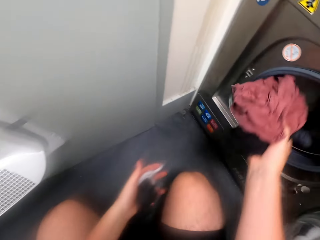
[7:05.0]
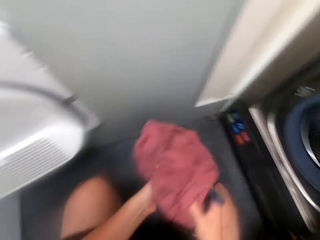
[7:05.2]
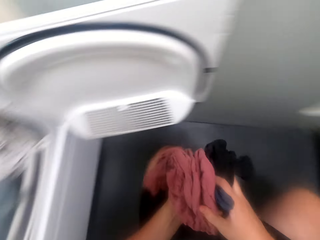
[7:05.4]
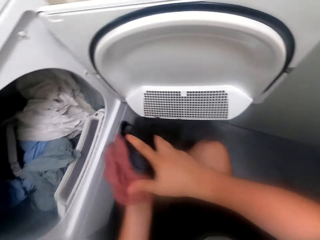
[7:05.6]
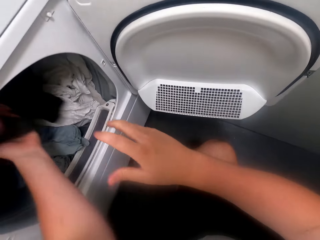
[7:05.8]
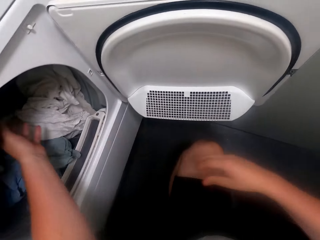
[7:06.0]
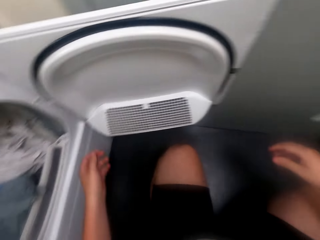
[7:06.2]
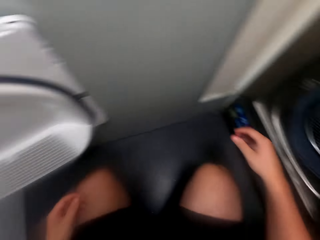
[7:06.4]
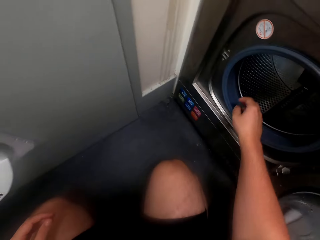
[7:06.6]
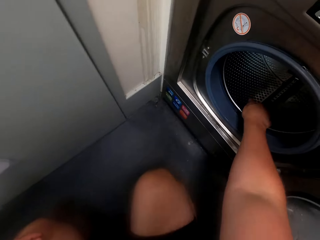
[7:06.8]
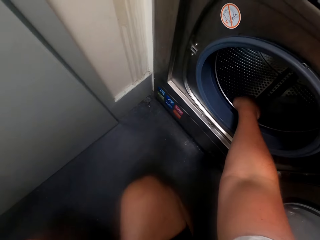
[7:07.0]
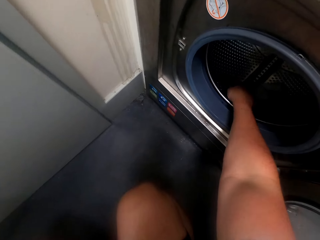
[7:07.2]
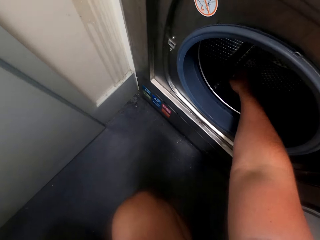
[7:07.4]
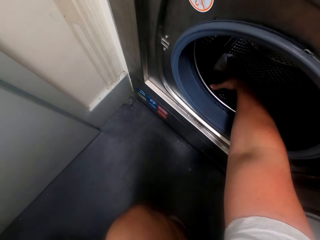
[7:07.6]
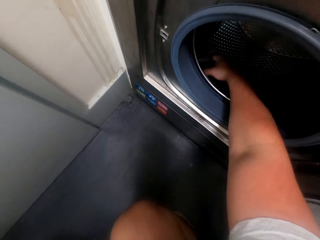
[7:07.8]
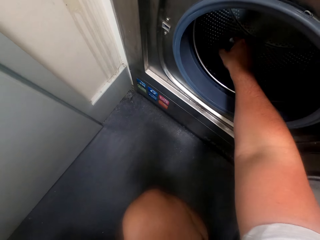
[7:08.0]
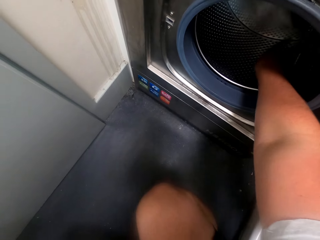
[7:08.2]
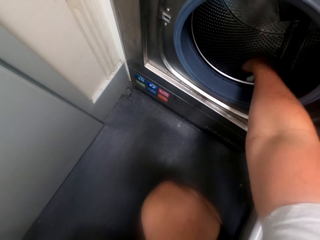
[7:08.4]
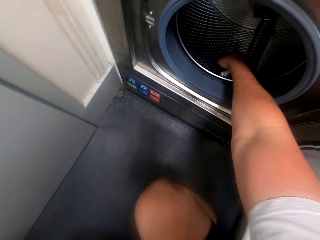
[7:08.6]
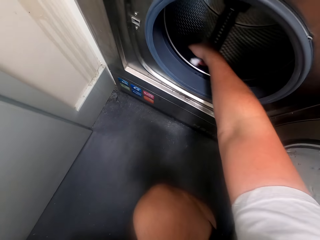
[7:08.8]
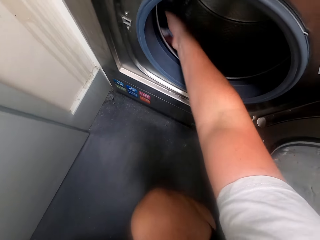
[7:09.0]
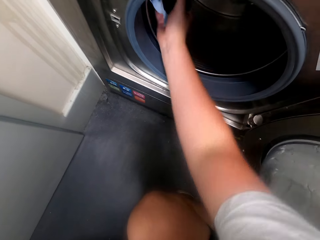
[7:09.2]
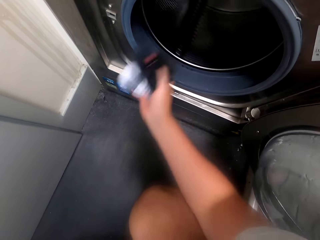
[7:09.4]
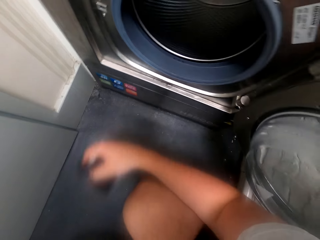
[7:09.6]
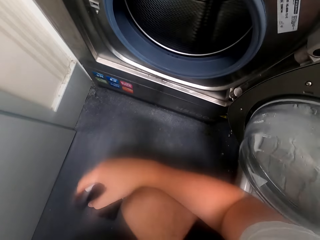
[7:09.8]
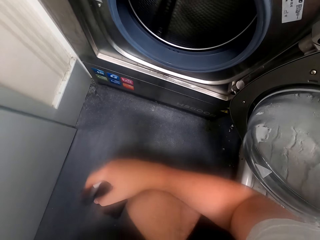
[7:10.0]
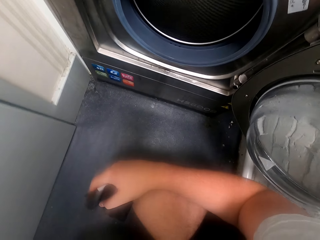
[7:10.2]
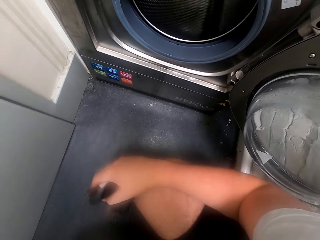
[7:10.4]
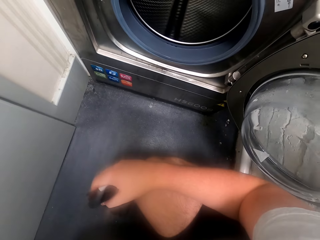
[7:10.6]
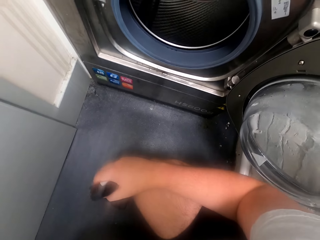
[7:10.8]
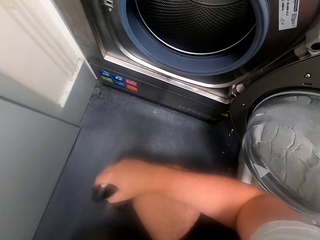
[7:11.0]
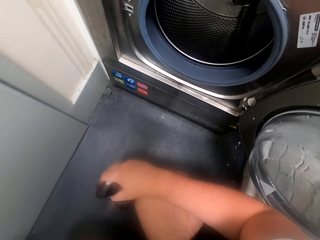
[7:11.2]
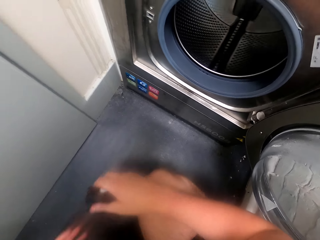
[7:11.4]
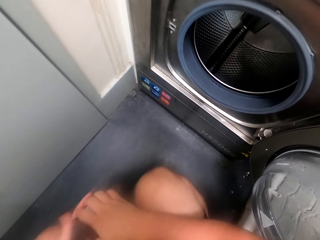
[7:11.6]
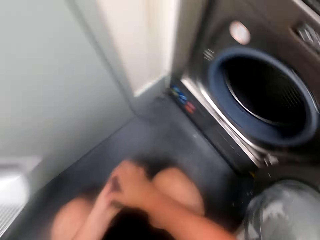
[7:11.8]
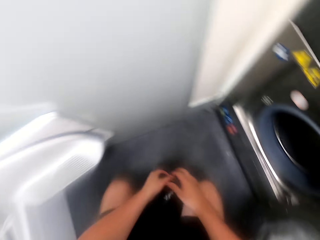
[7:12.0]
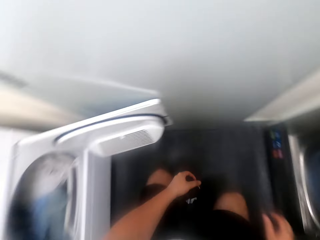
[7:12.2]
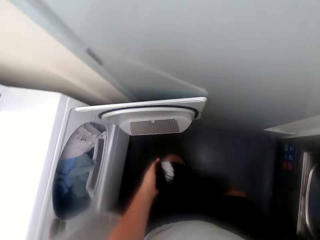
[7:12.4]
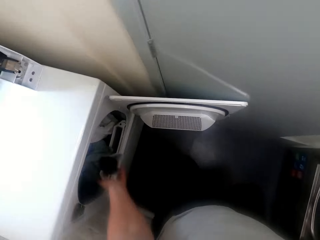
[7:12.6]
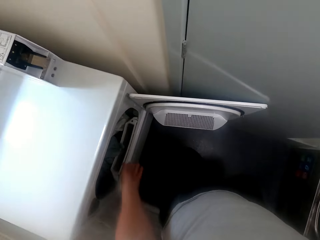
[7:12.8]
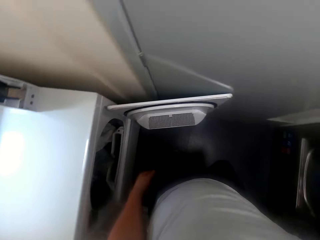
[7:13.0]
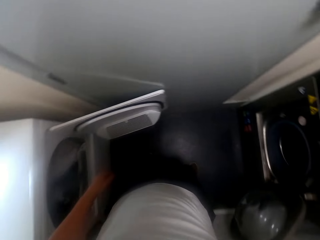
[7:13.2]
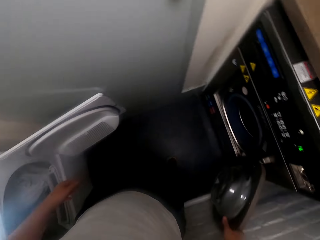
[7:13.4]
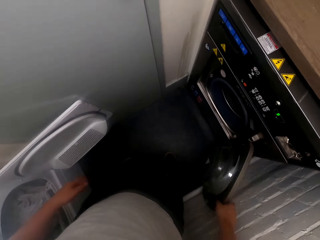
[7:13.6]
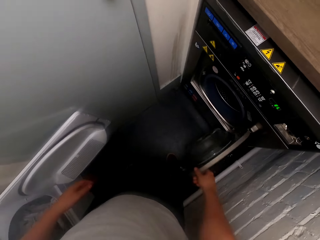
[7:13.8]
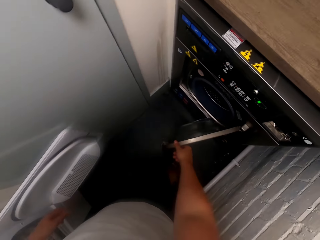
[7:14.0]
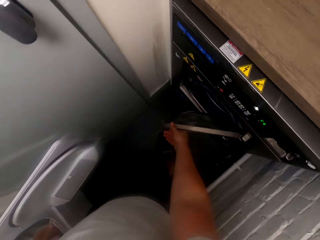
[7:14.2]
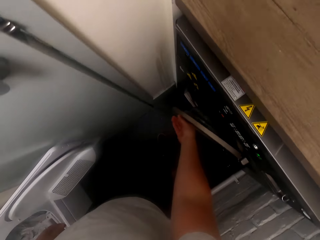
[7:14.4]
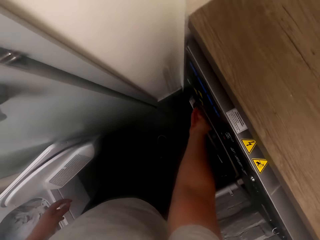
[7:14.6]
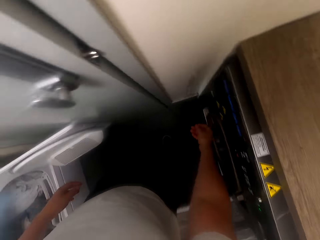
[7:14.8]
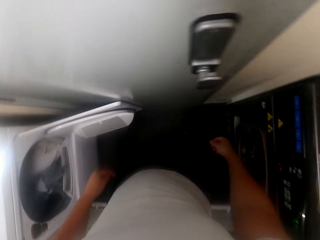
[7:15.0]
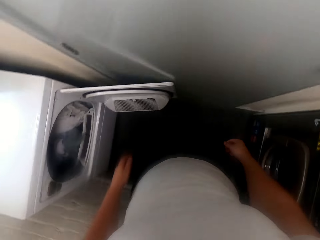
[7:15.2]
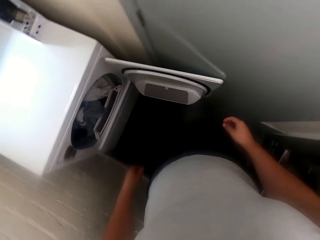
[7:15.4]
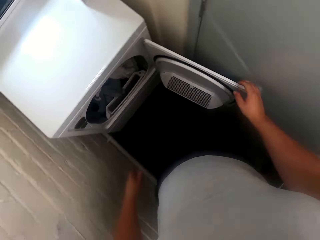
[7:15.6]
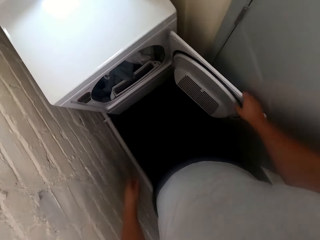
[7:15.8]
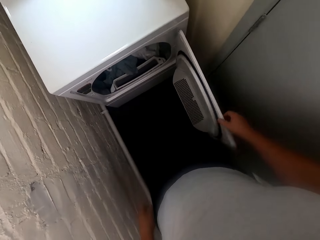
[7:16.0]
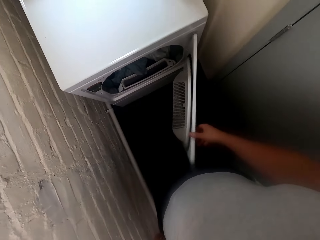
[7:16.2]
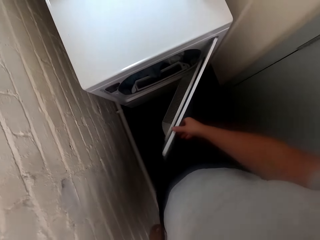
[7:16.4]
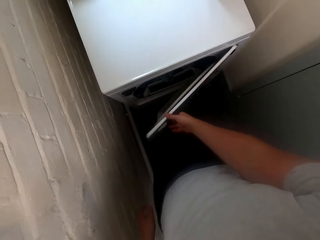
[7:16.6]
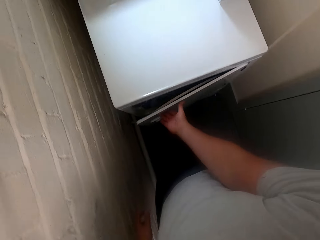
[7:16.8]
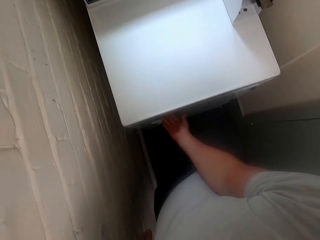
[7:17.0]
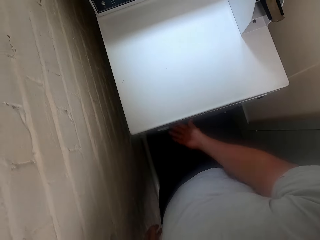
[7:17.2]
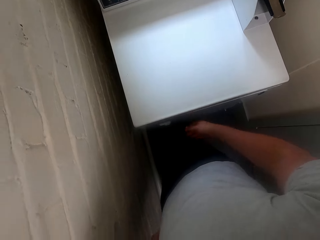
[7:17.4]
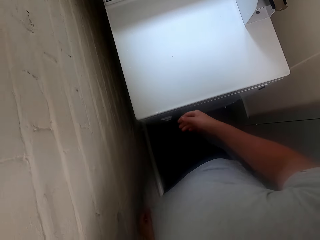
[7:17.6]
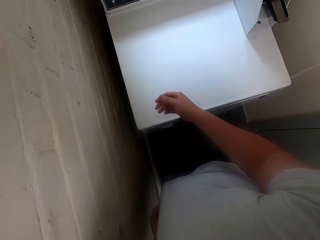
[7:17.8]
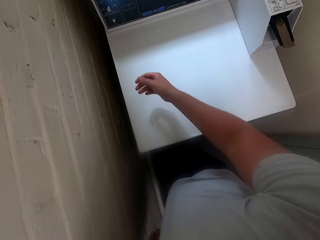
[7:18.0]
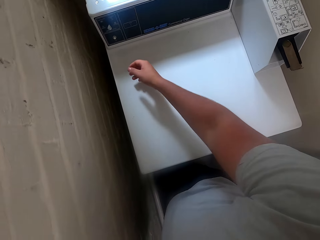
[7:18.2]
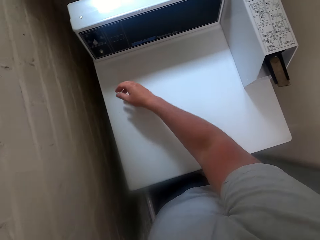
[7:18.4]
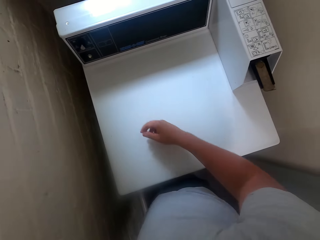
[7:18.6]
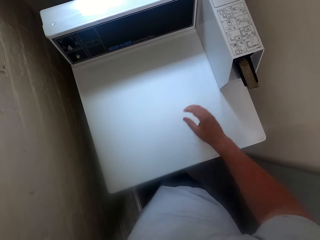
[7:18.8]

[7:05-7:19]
The camera wearer removes the clothes inside the washing machine. They put the clothes on the left hand. They put the clothes in the drying machine. They take a sock. They move their hand. They hold the sock on the hand. They put the sock on the left hand. They put the sock in the drying machine. They close the washing machine. They close the drying machine. They move the hand on the drying machine.

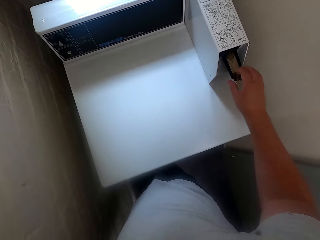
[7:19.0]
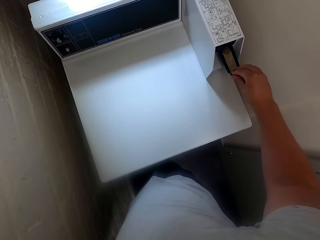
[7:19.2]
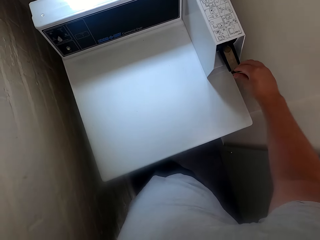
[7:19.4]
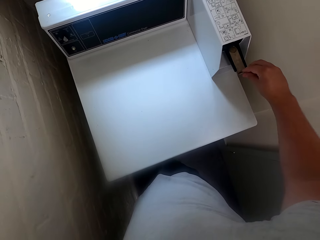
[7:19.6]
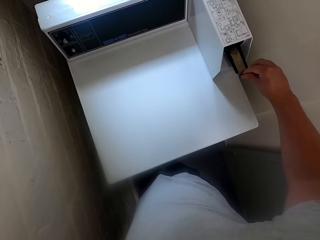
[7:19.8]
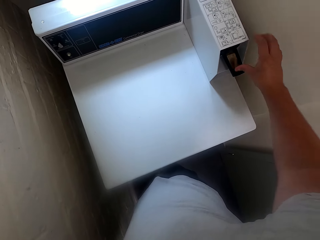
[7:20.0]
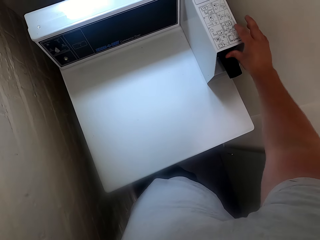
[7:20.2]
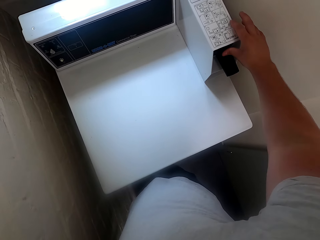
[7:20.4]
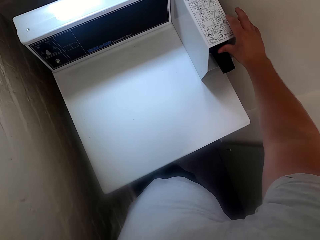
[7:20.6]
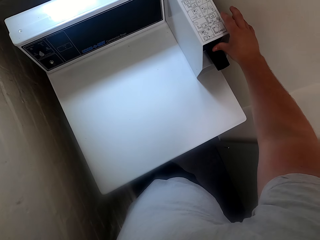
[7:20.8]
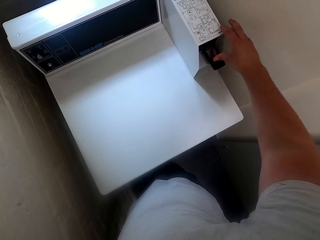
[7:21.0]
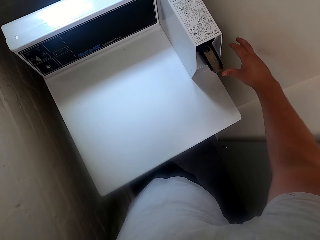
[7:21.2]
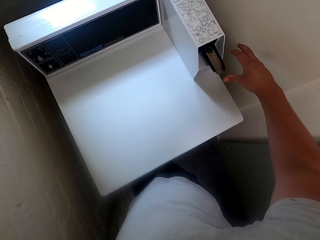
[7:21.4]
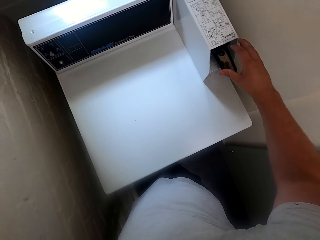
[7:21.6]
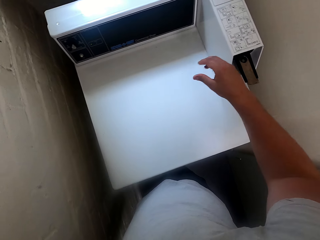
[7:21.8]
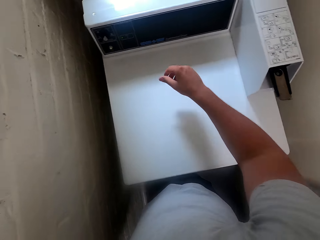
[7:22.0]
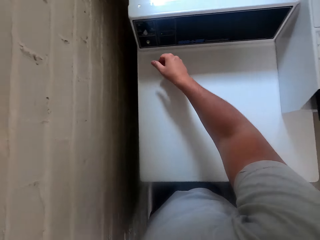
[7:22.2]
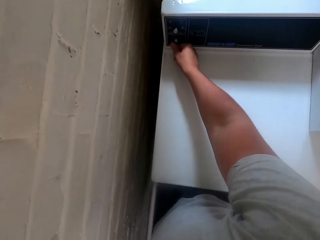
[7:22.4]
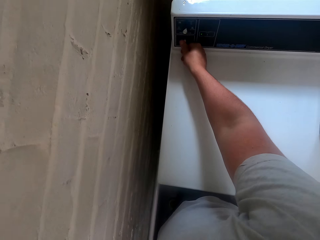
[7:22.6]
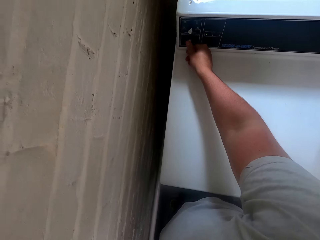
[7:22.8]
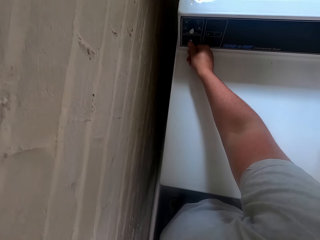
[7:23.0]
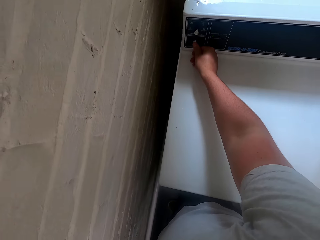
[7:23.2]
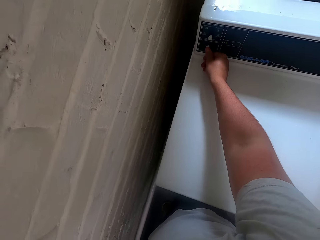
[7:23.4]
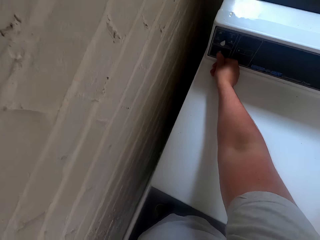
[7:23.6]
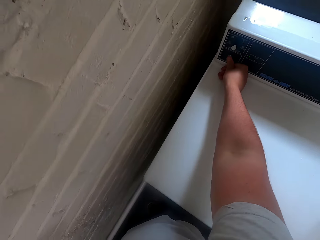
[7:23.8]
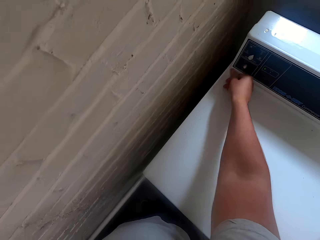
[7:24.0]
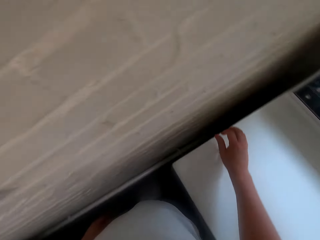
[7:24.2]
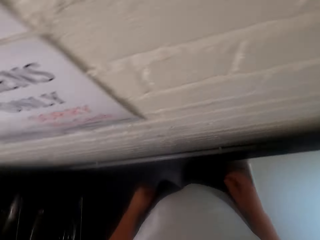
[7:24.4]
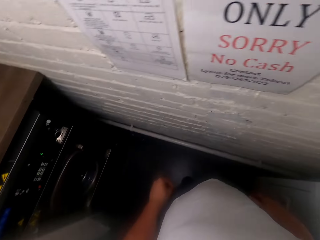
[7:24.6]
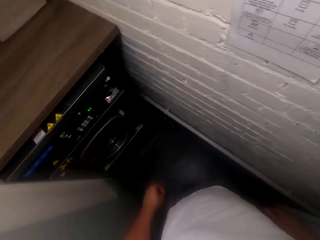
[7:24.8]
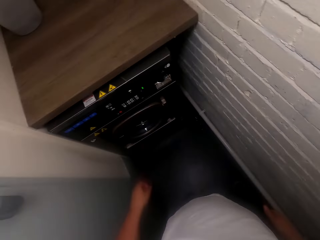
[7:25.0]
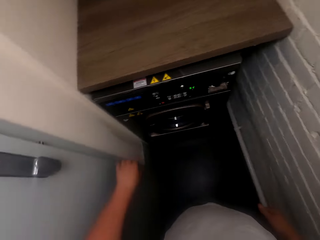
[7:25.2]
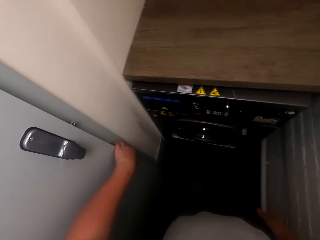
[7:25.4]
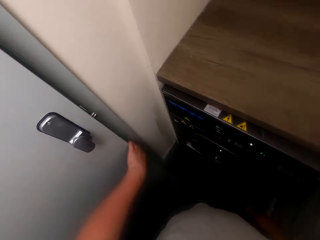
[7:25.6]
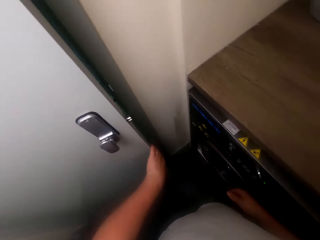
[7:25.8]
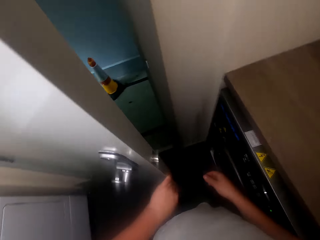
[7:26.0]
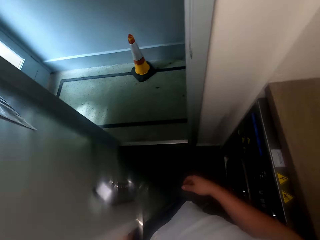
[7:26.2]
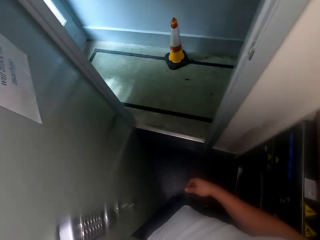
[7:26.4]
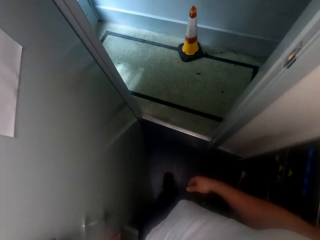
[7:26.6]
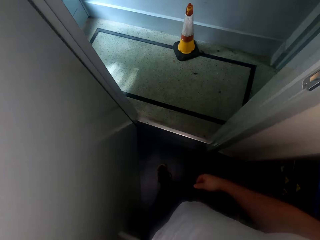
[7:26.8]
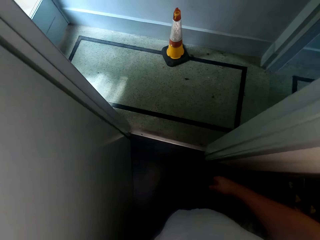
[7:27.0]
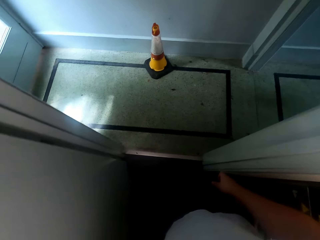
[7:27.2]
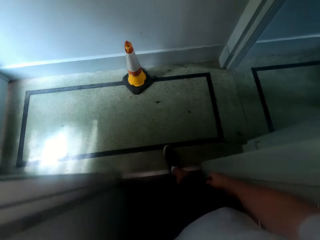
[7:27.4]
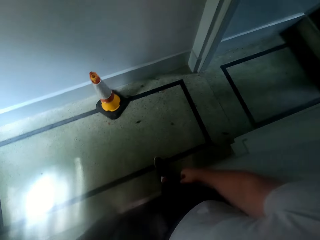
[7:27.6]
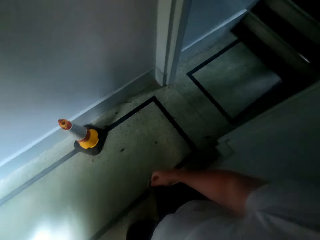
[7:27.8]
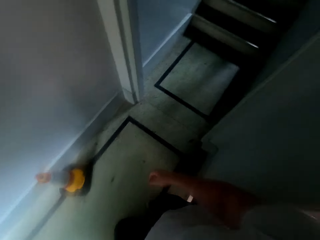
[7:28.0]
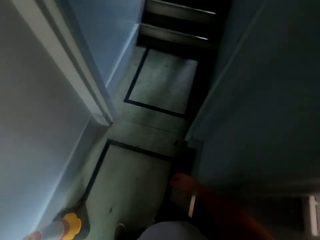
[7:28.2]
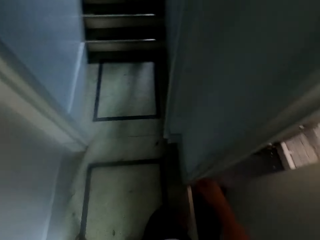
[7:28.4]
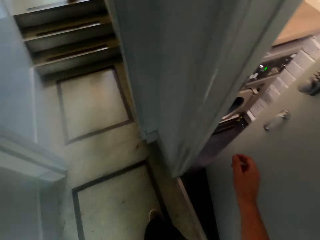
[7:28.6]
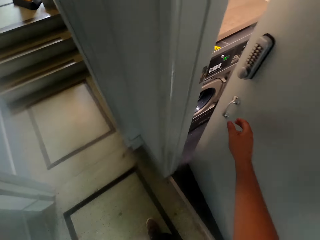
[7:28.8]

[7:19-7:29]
The camera wearer pushes part of the drying machine. They turn on the washing machine. They press the drying machine. They turn on the washing machine again. They turn to the door. They open the door. They turn around. They walk through the door.
